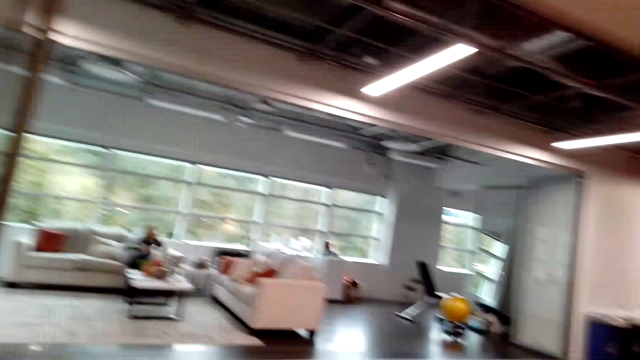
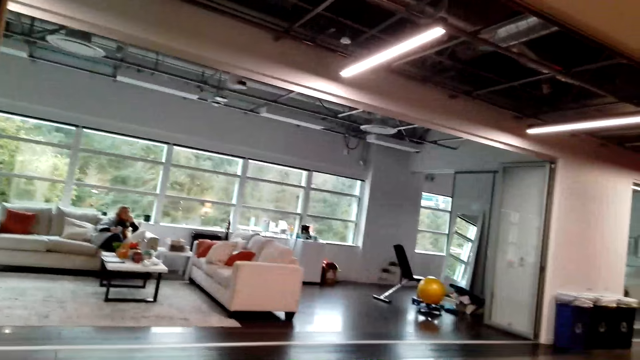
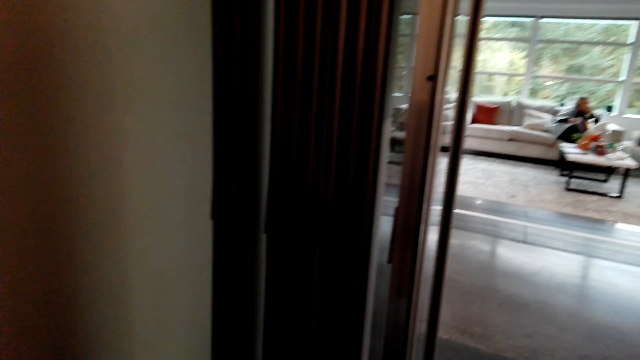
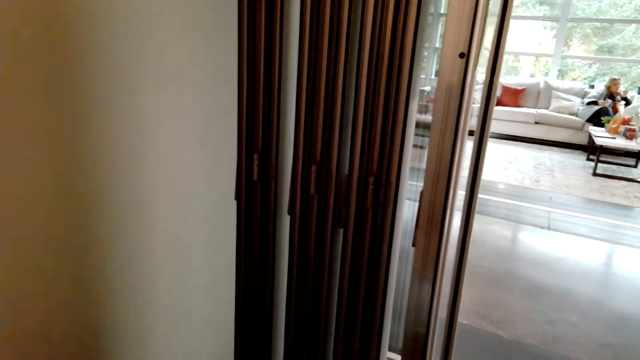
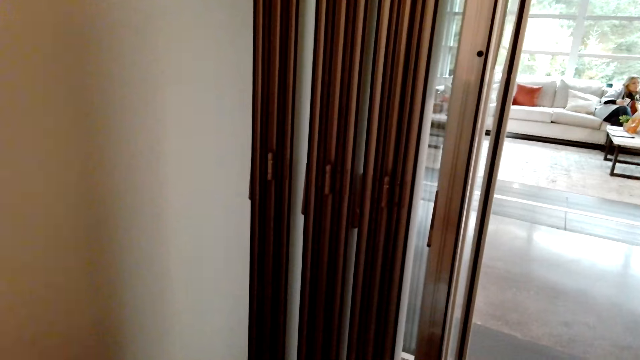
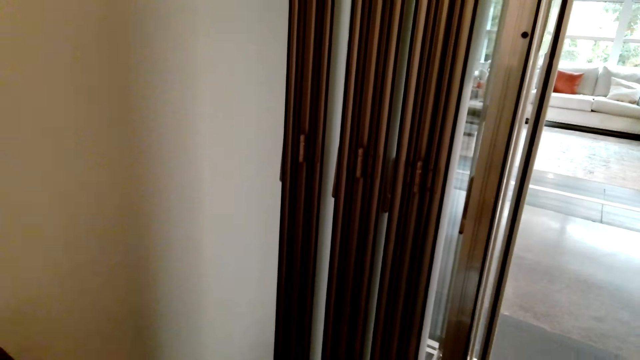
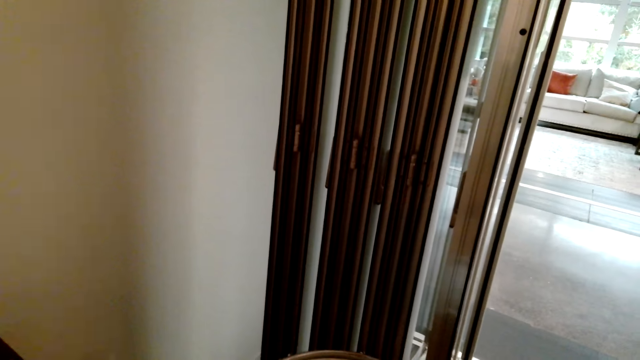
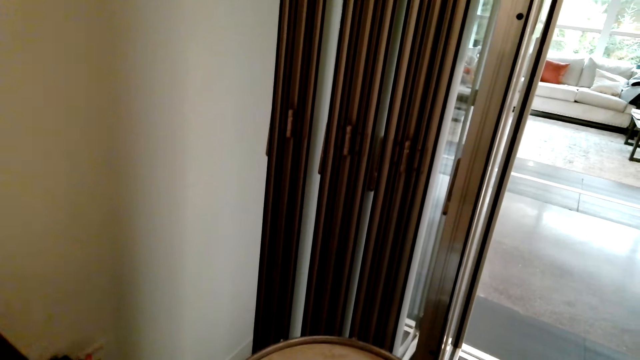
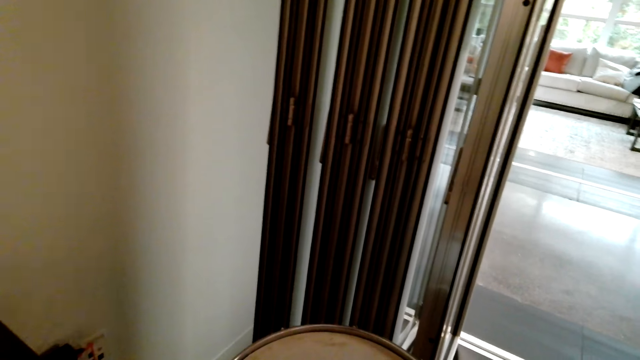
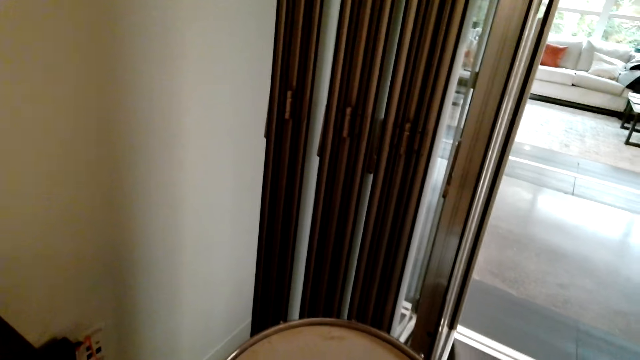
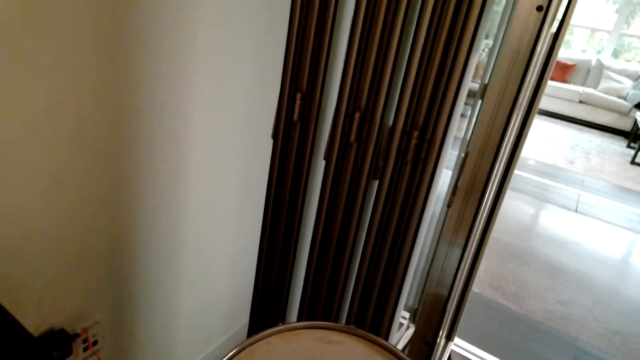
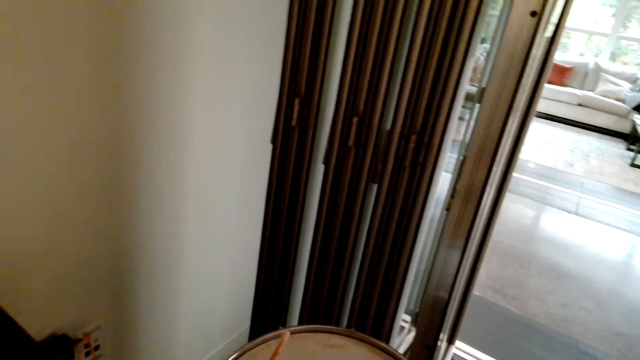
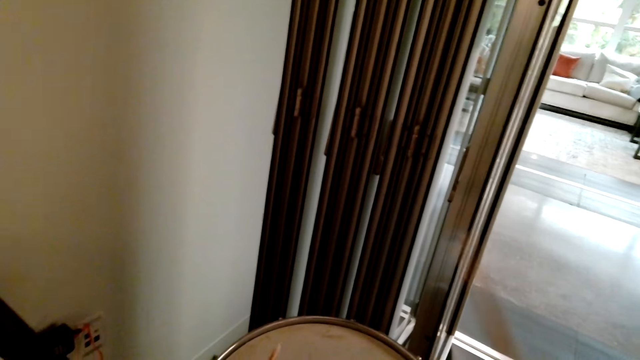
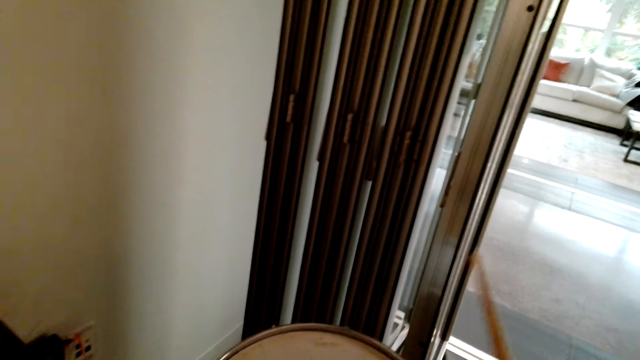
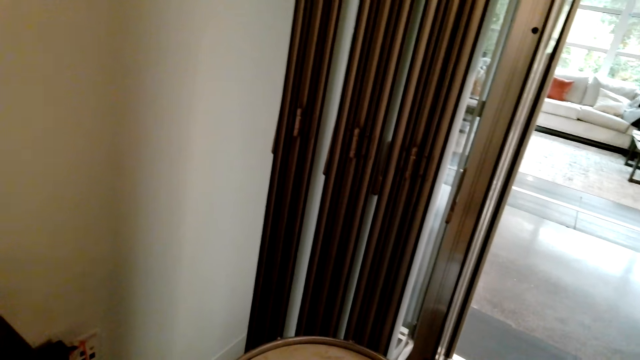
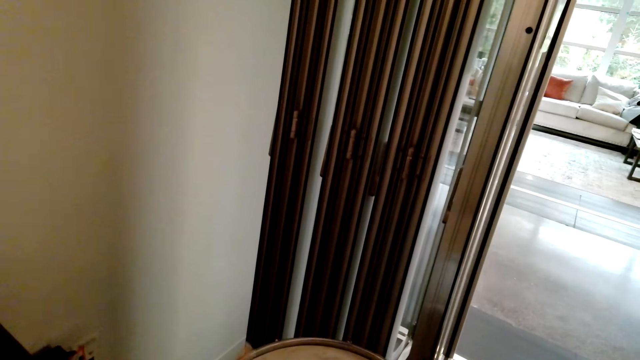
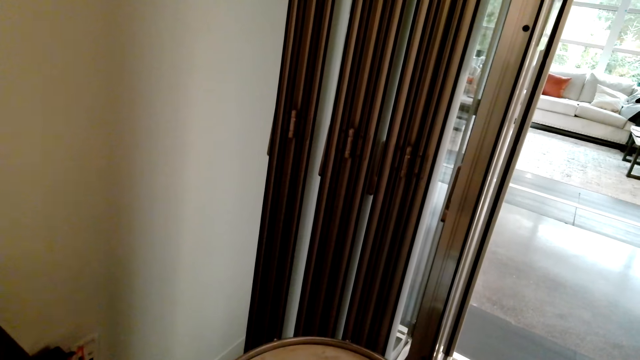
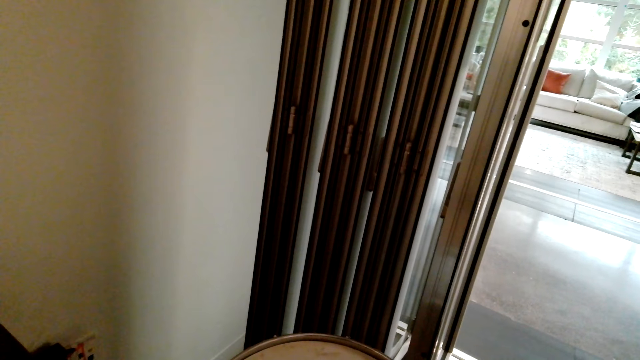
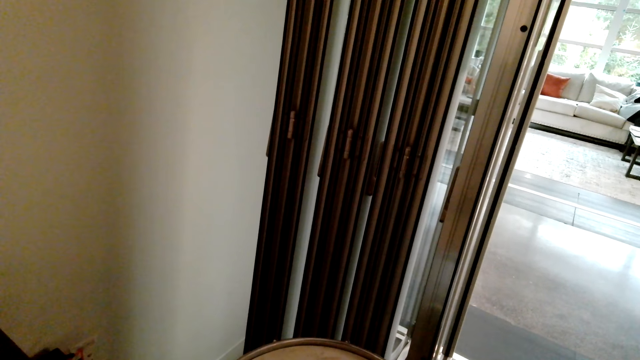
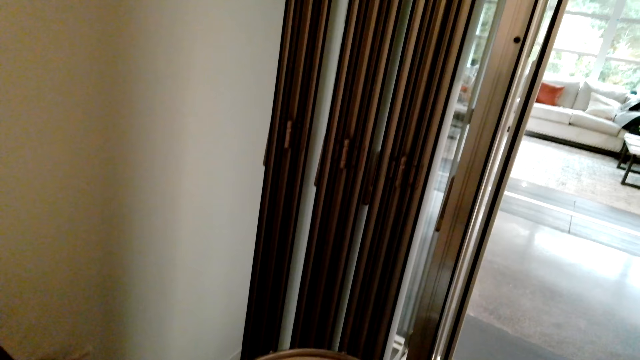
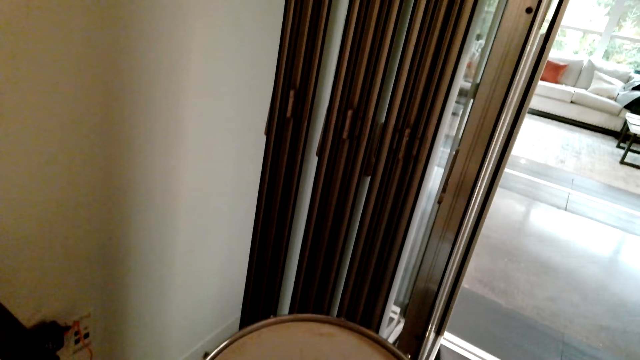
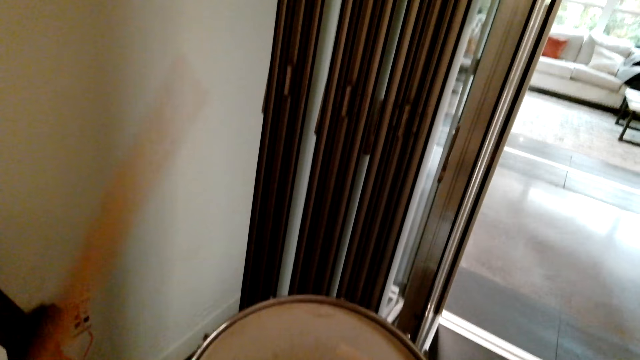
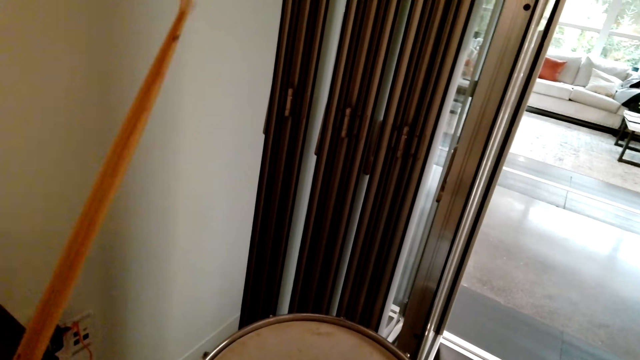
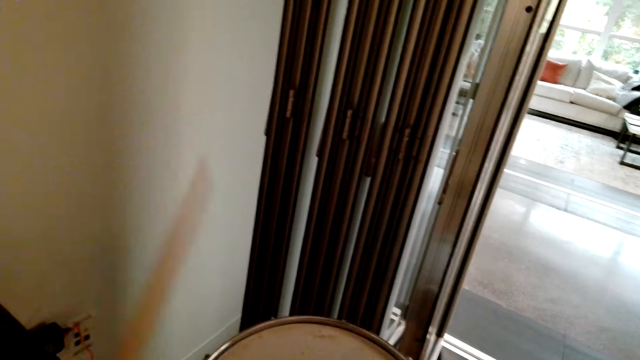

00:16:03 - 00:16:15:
The camera wearer looks around the house. They hit the drum with the drum sticks.

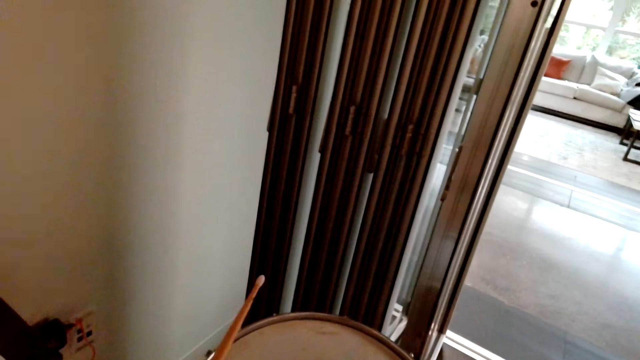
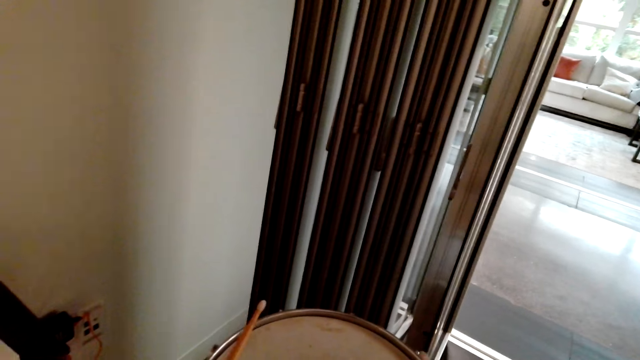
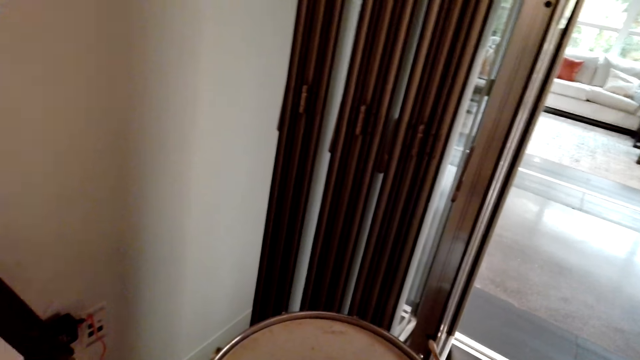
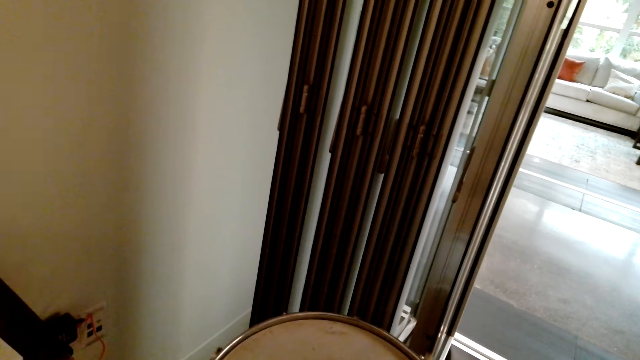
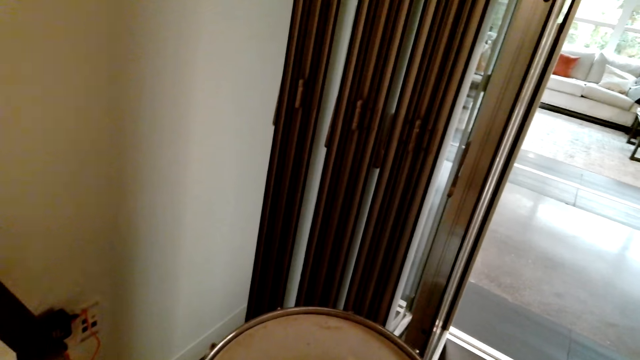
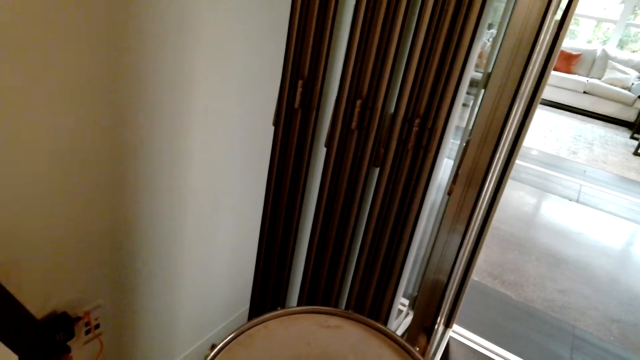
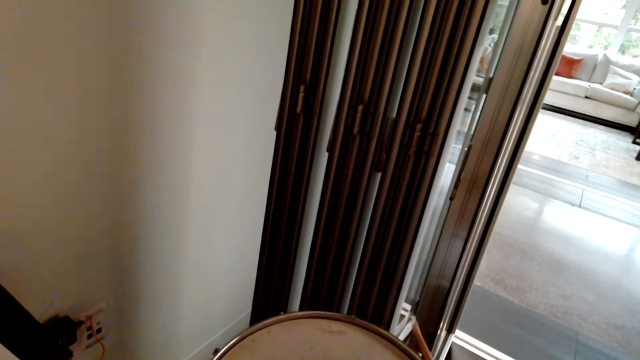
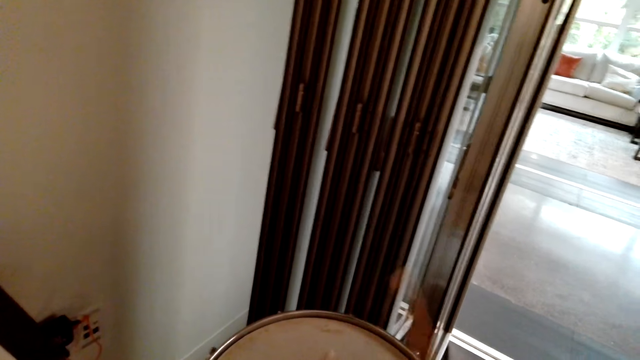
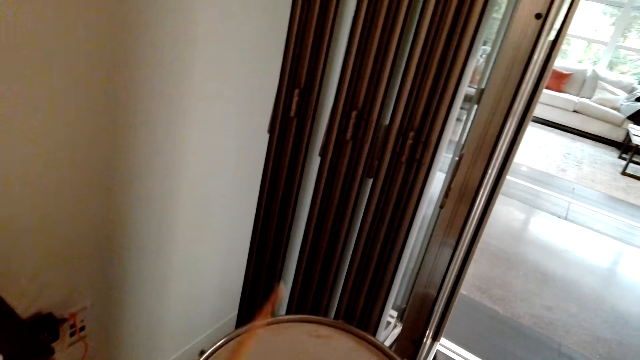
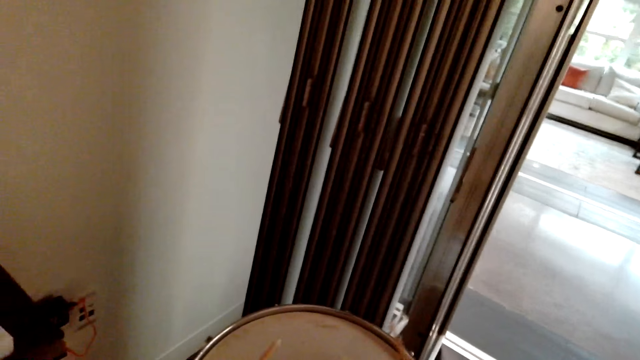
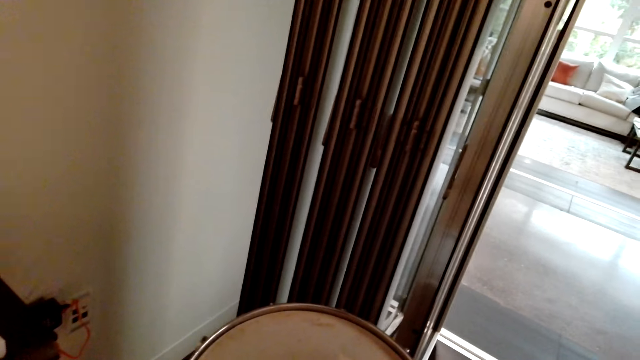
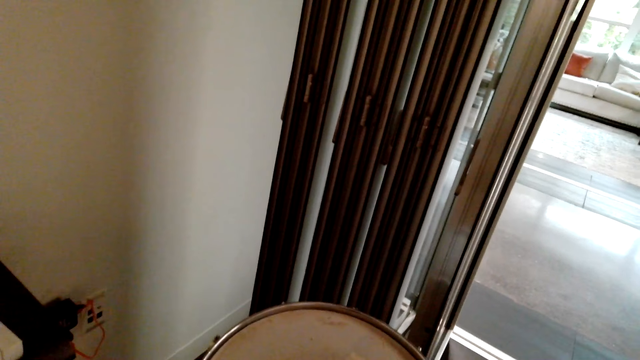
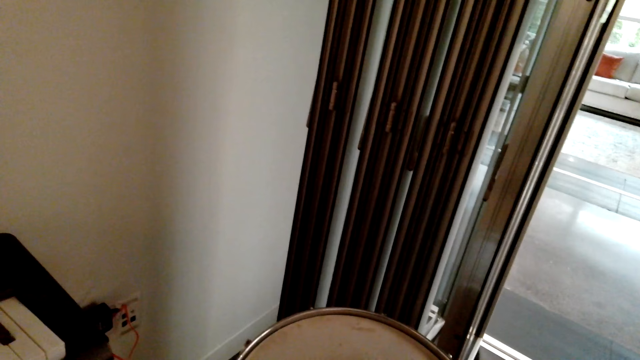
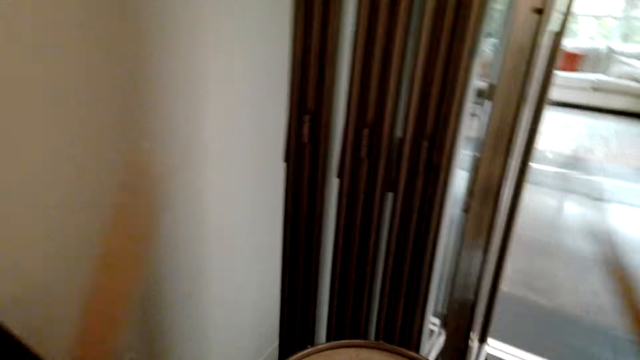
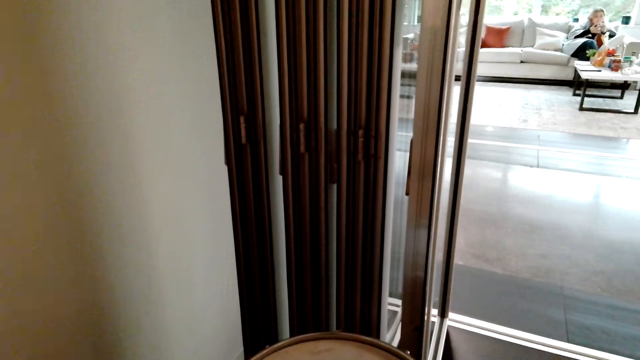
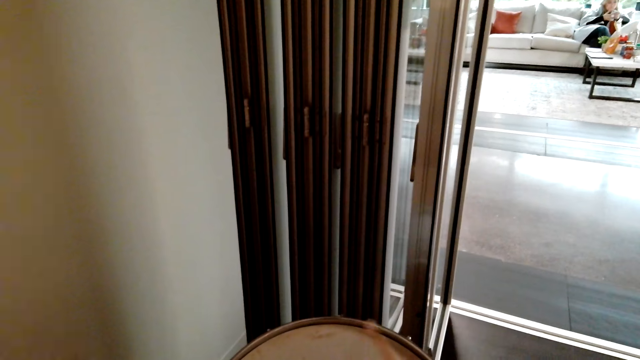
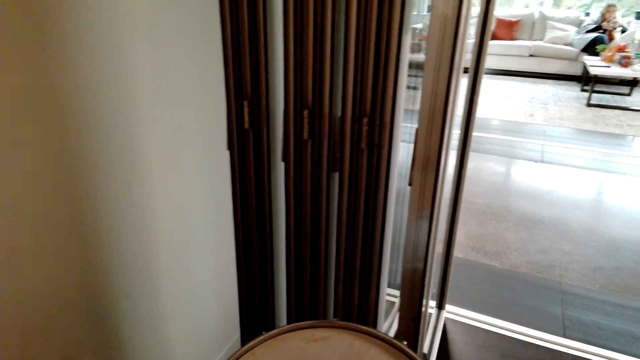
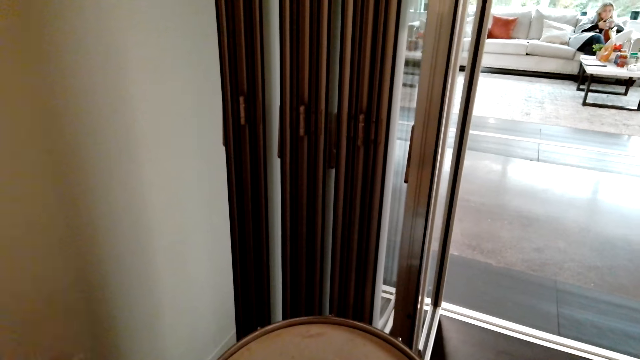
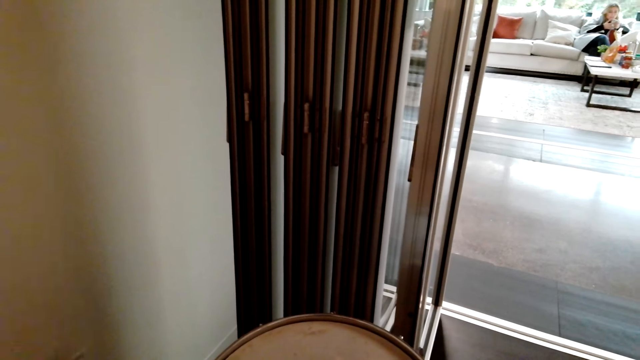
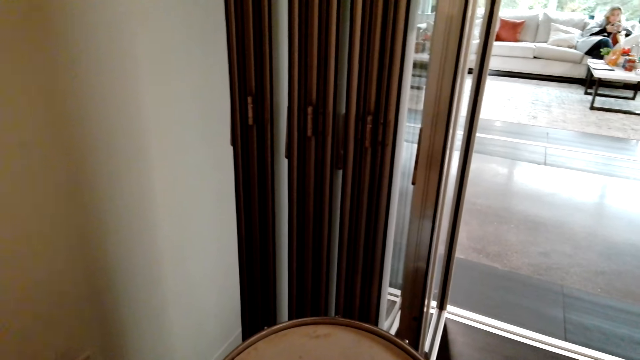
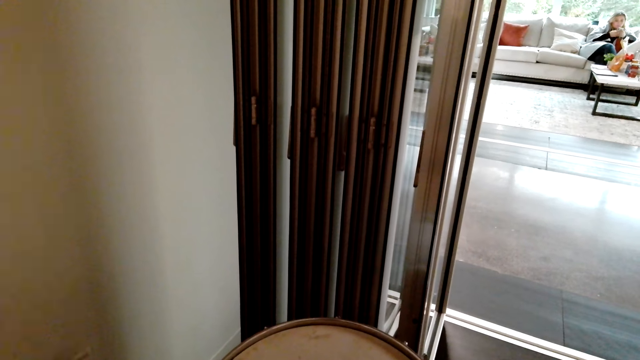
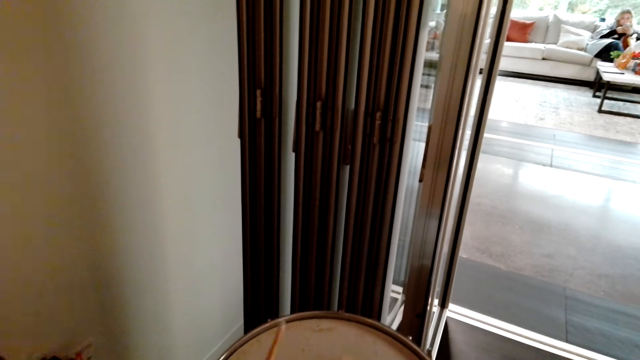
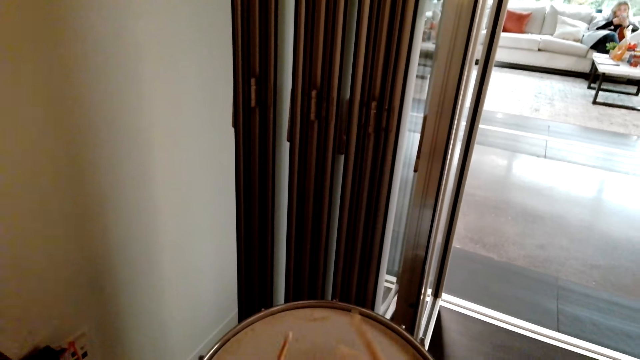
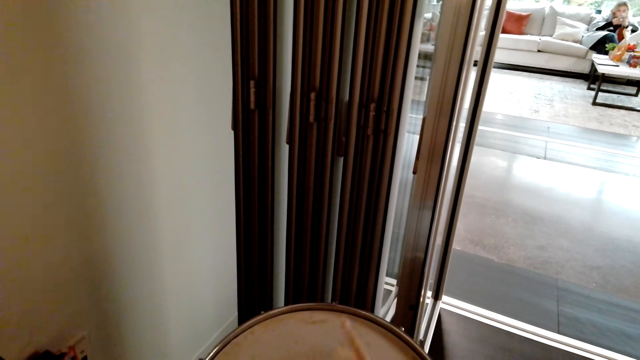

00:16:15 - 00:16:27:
The camera wearer hits the drum with the drum sticks.
